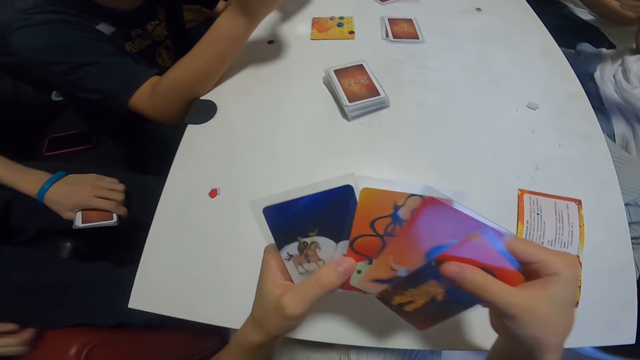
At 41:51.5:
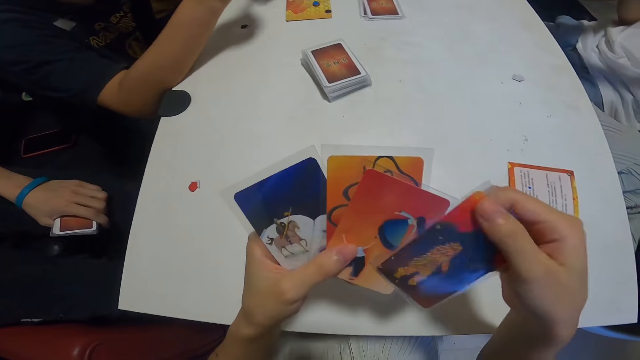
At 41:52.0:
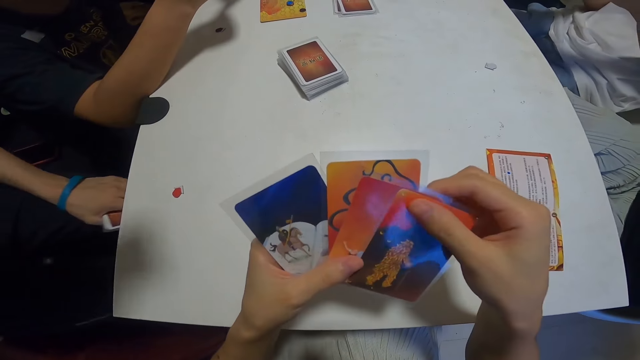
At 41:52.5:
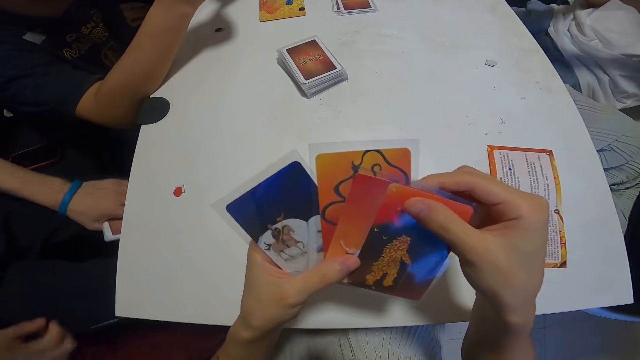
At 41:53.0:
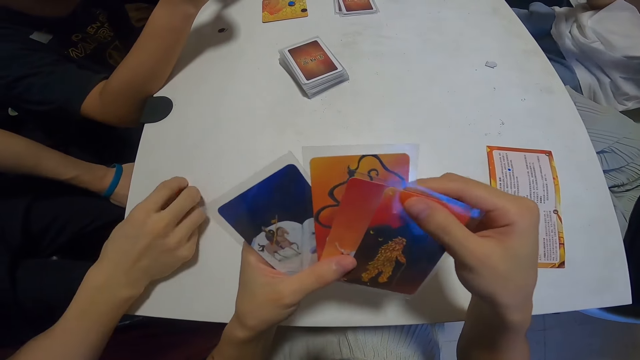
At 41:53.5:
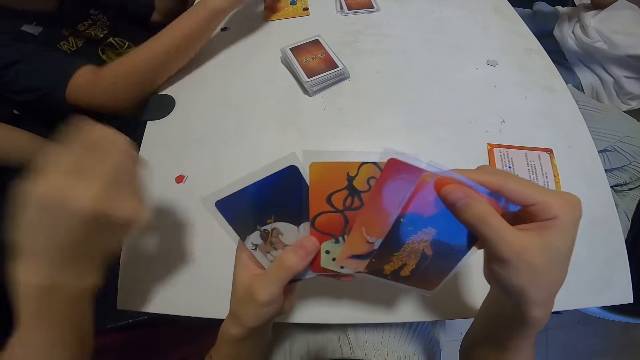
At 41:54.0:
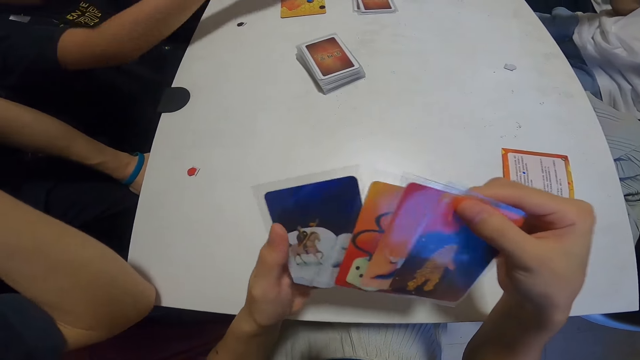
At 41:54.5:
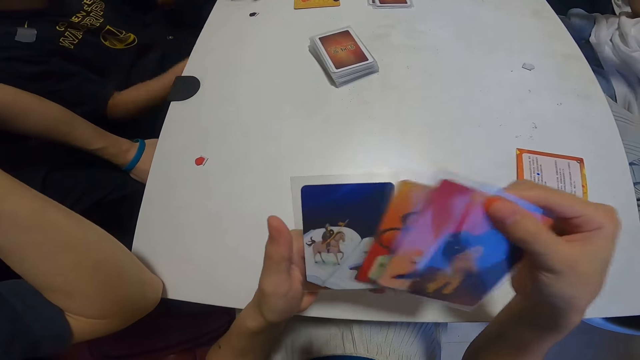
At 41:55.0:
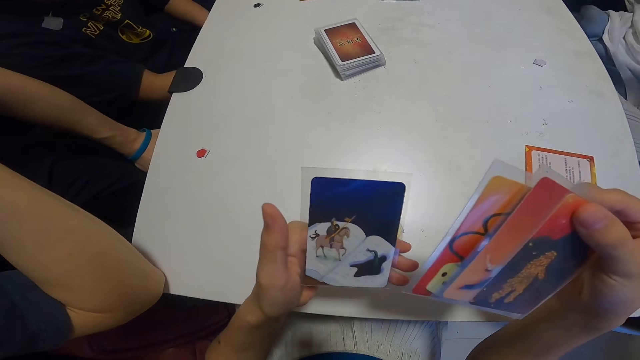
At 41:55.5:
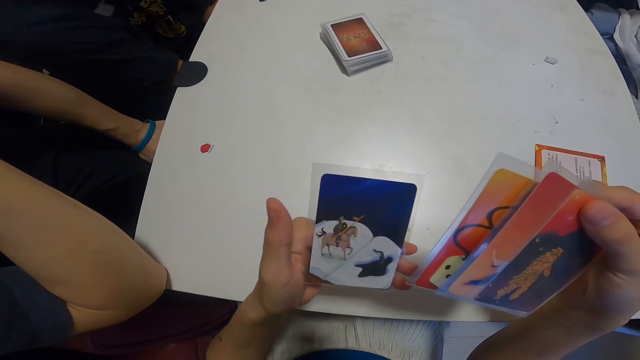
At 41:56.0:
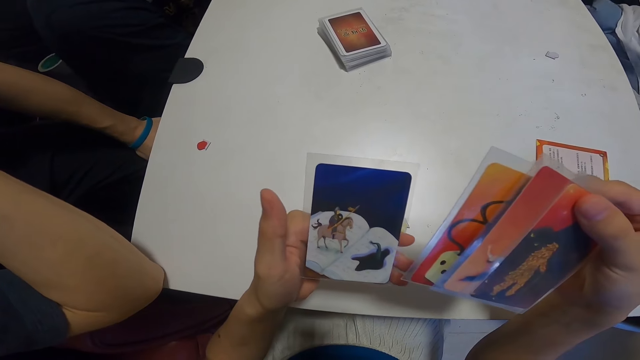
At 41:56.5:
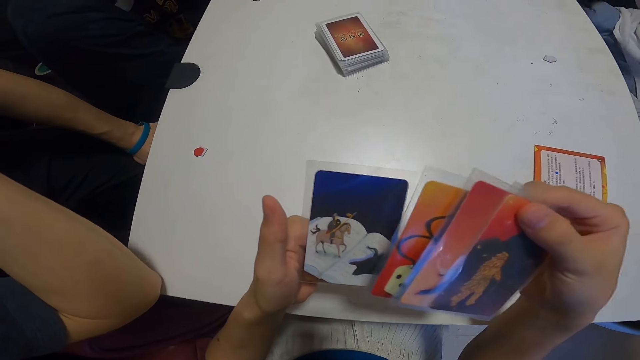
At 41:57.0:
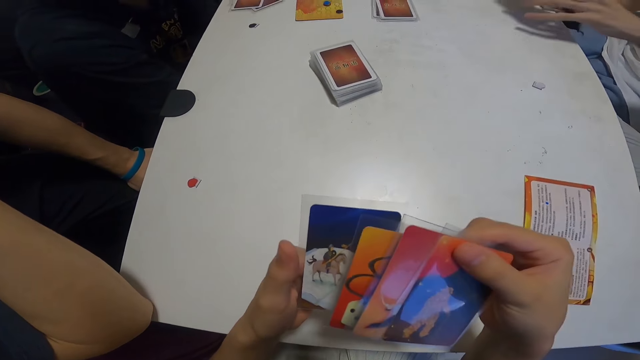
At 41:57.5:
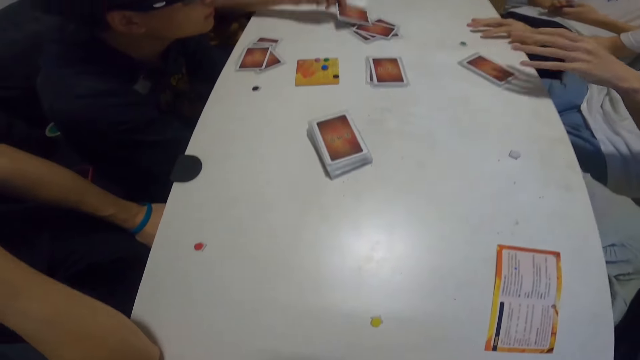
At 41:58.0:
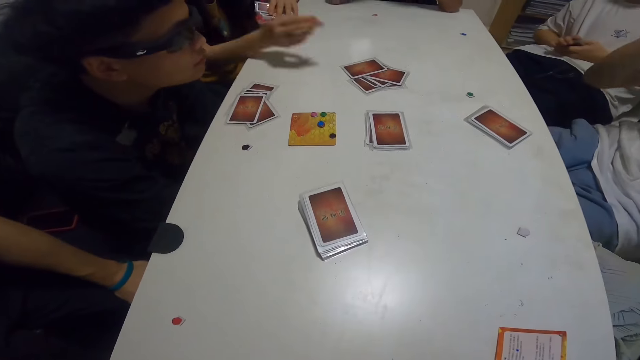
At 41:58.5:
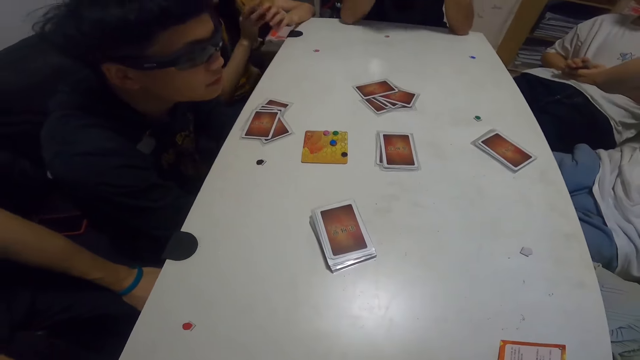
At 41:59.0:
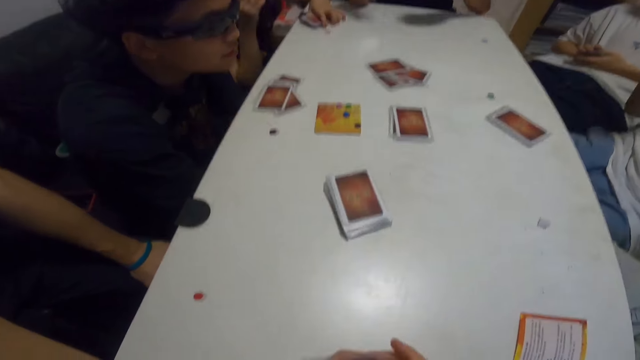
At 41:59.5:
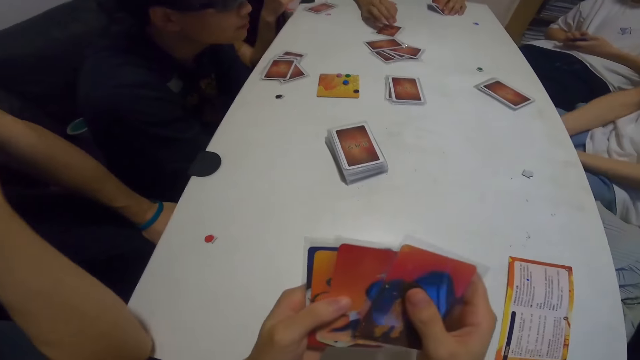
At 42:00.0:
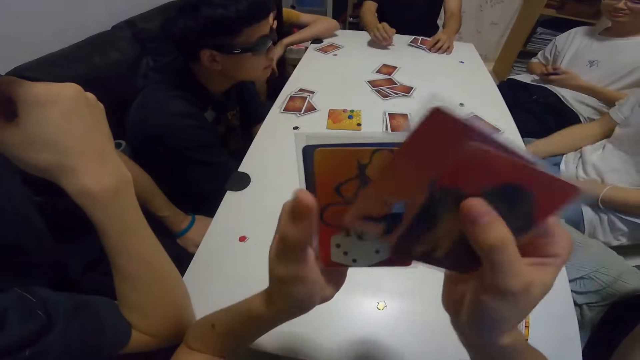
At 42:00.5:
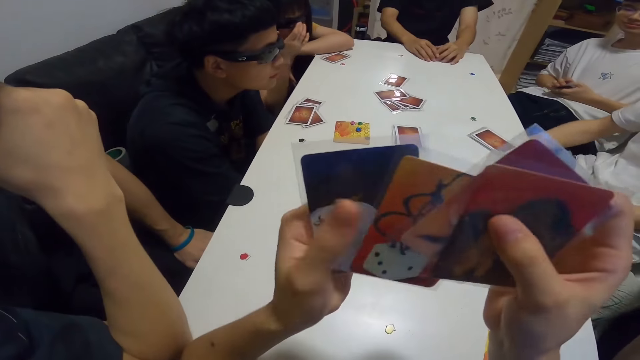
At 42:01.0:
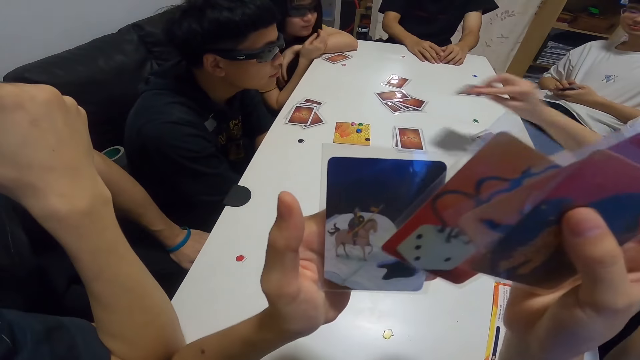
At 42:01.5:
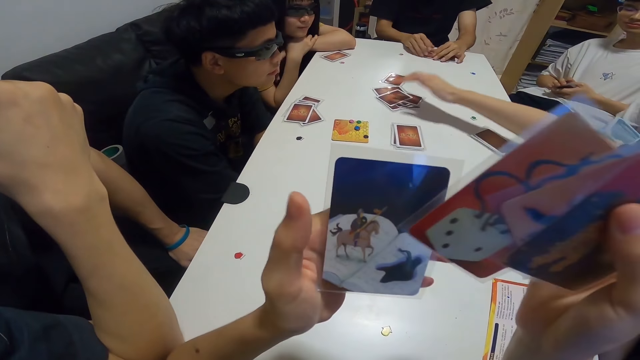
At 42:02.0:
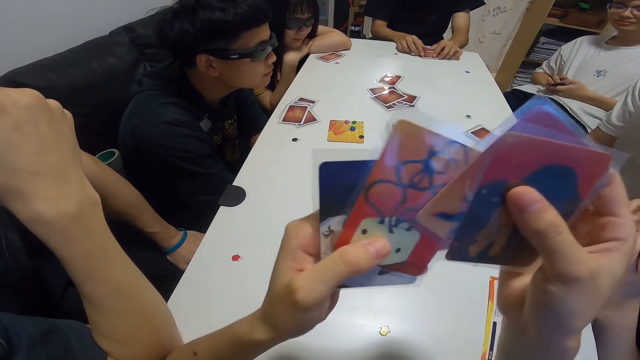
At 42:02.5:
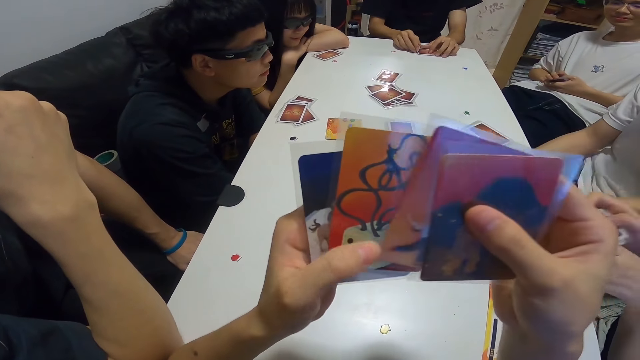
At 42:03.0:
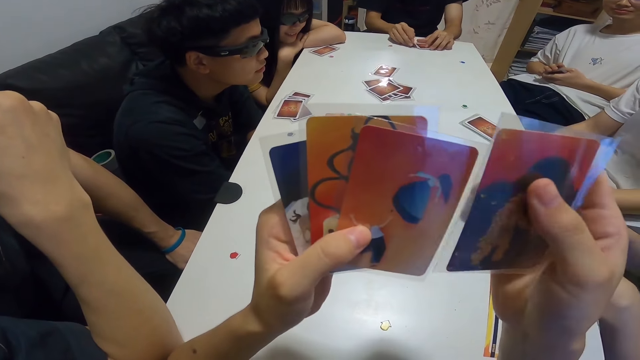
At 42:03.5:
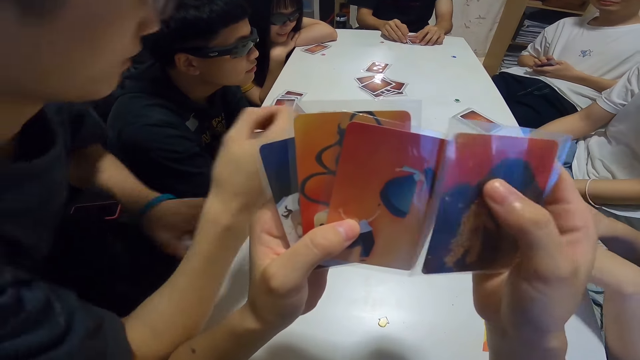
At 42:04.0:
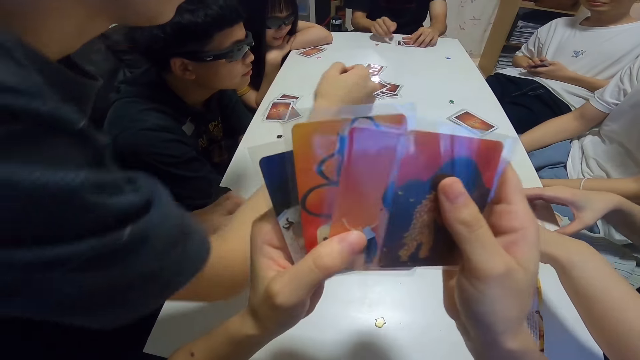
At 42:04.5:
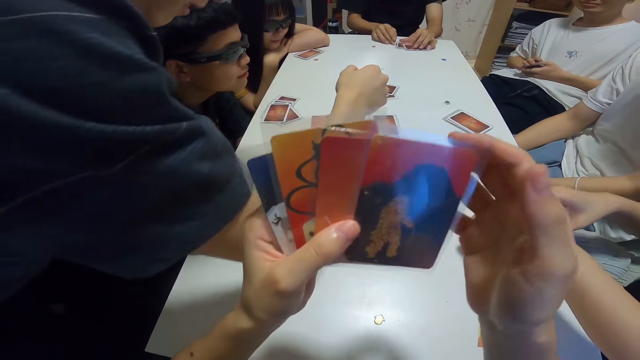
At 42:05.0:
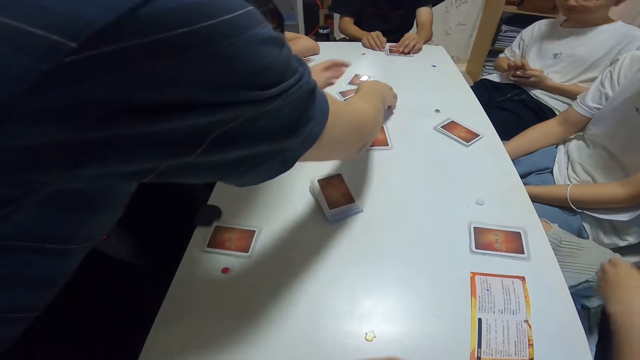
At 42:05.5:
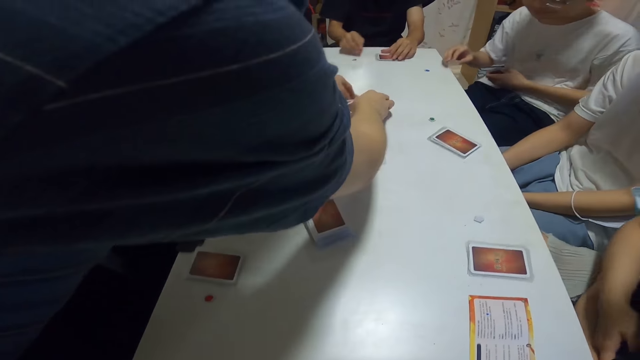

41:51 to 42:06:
A man drops the card on the table. Another man drops the card on the table. Another man drops the card on the table. The camera wearer counts her cards.

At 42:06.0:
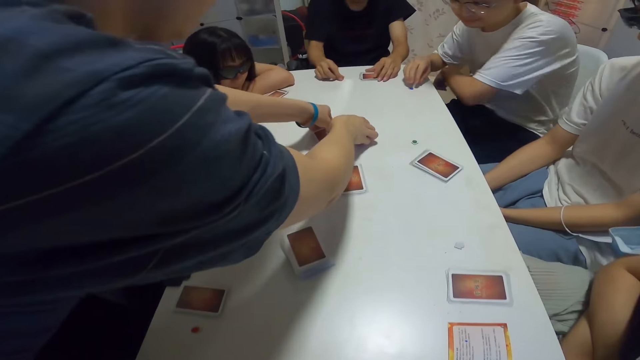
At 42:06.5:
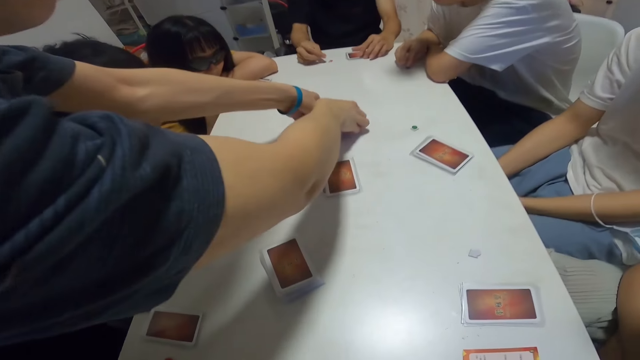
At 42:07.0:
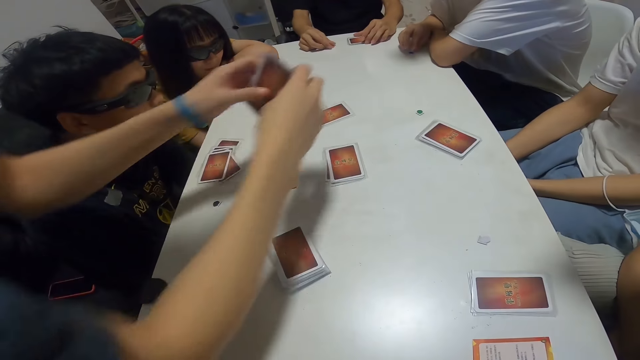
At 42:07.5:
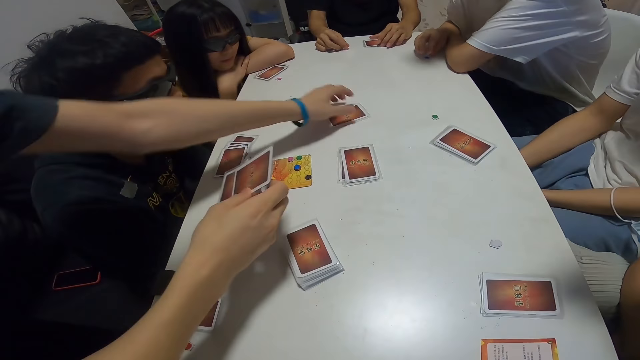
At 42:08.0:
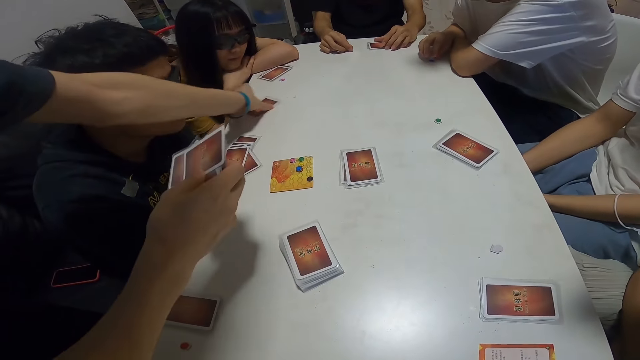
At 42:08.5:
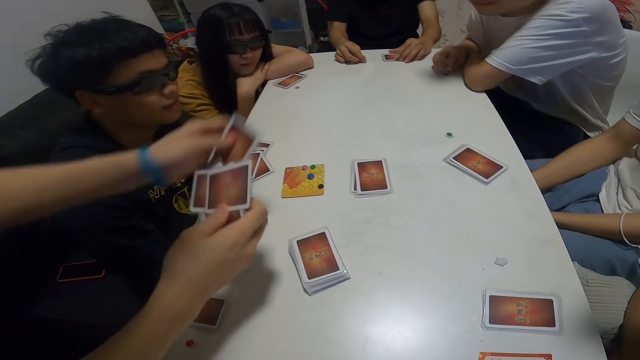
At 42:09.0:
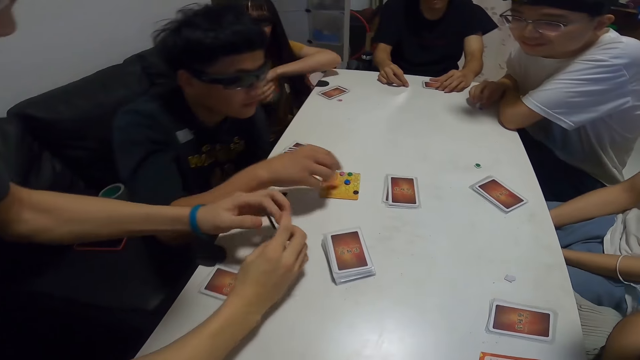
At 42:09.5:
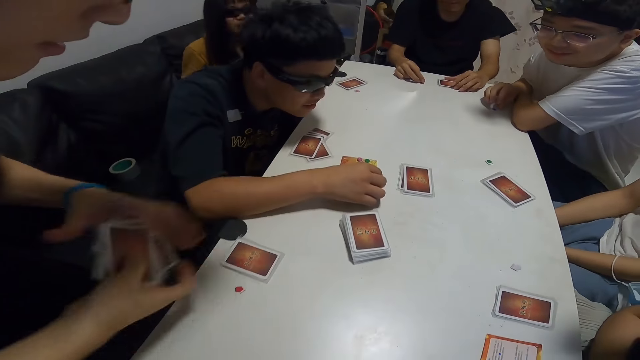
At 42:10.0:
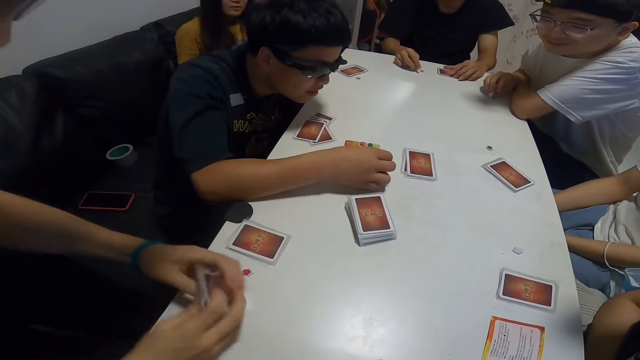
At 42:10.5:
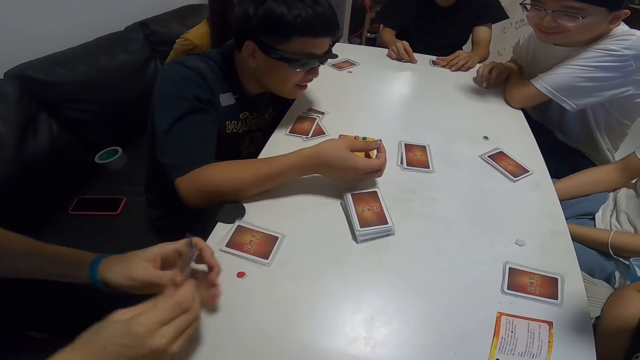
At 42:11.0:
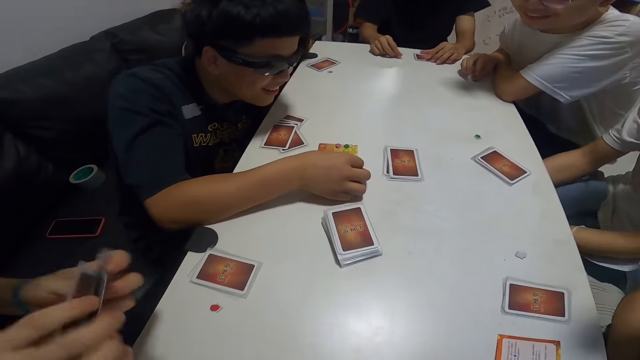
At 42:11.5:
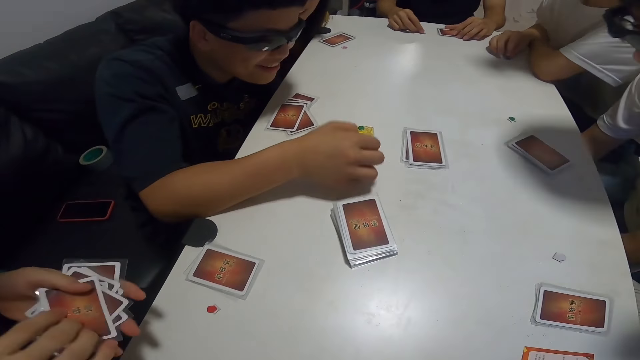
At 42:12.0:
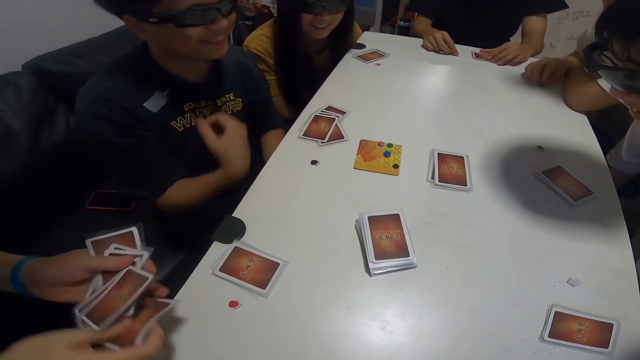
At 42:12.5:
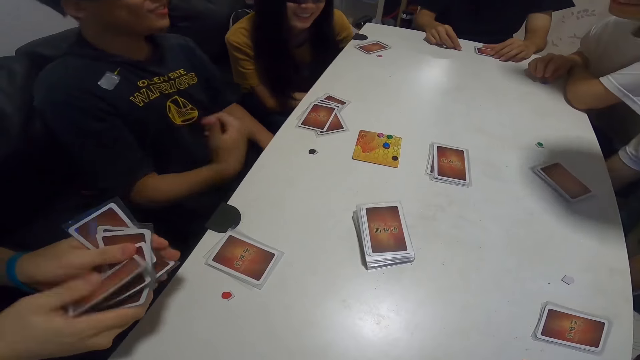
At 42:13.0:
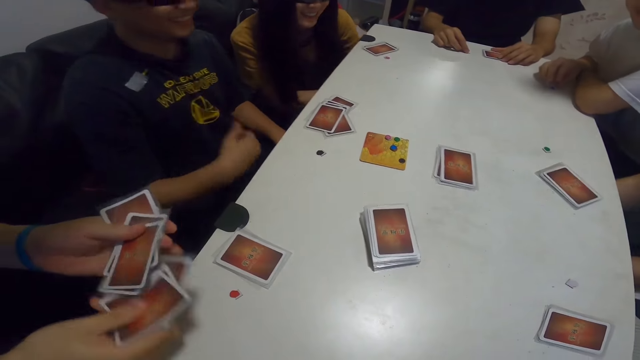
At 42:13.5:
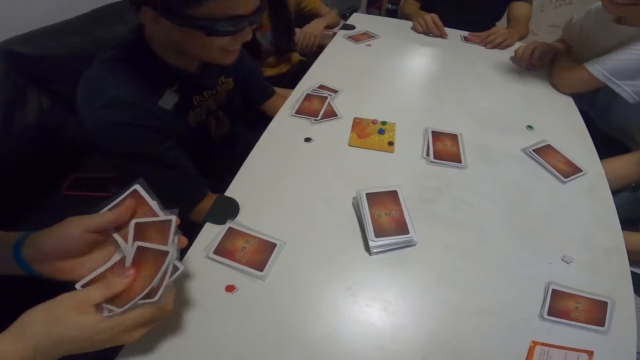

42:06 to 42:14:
A man collects the cards on the table. Another man touches something.
